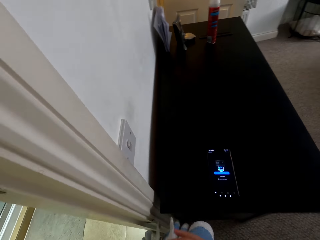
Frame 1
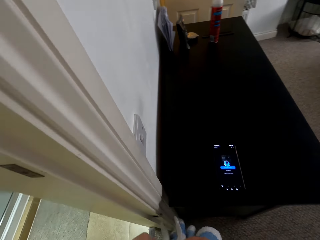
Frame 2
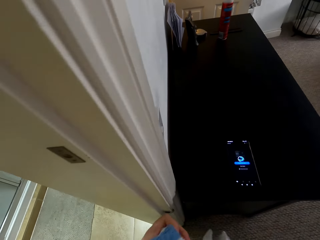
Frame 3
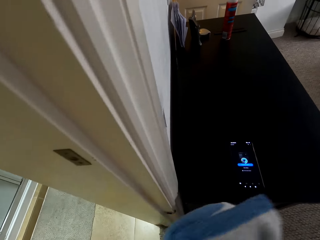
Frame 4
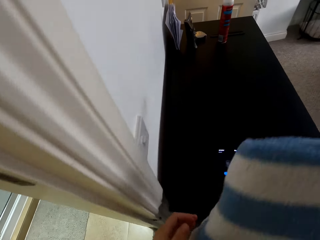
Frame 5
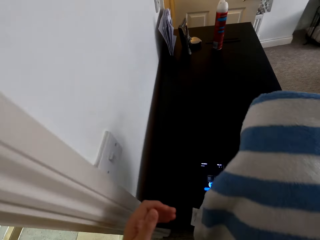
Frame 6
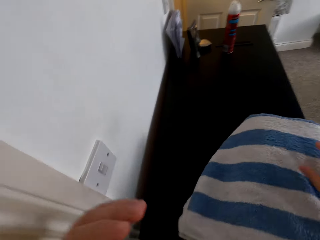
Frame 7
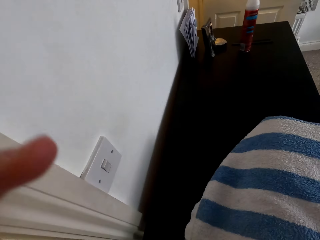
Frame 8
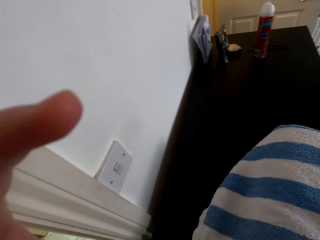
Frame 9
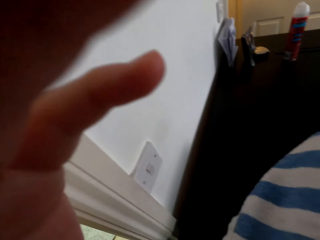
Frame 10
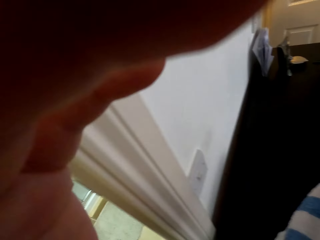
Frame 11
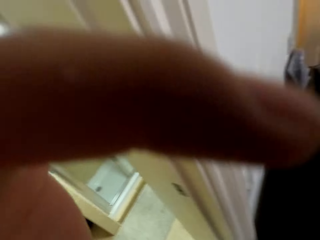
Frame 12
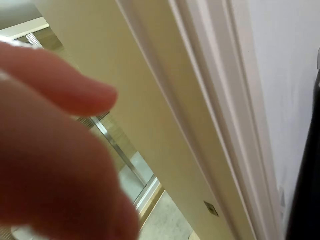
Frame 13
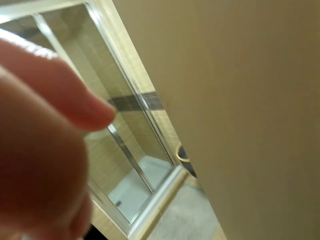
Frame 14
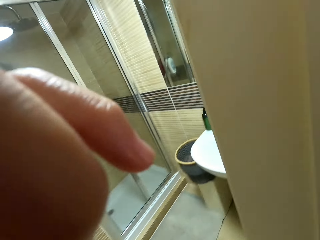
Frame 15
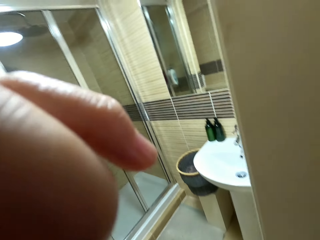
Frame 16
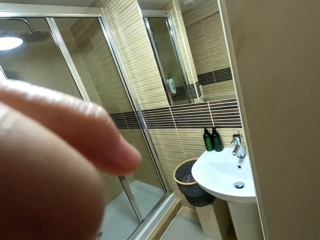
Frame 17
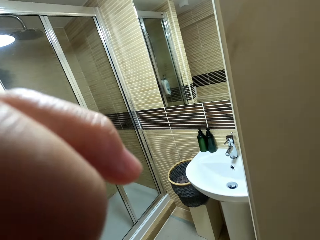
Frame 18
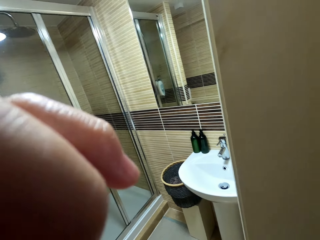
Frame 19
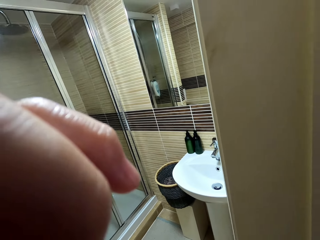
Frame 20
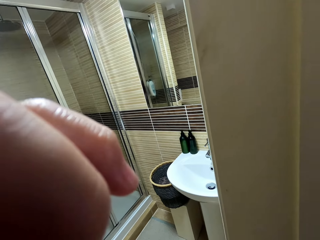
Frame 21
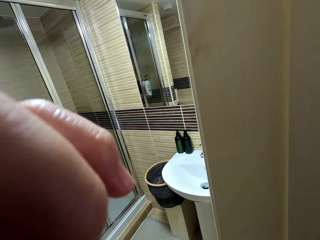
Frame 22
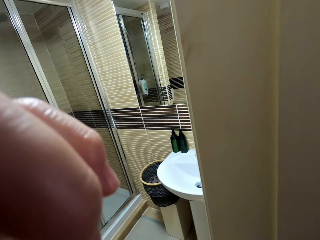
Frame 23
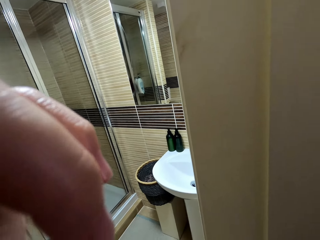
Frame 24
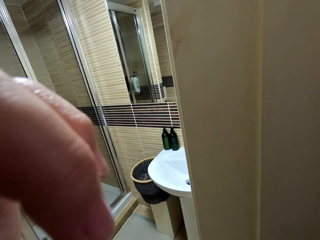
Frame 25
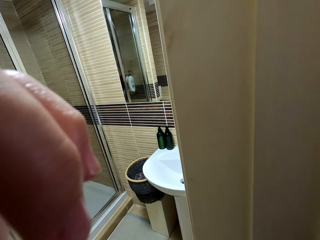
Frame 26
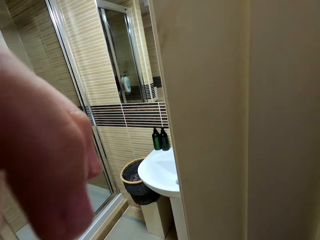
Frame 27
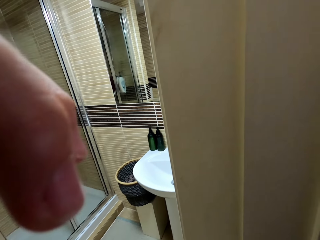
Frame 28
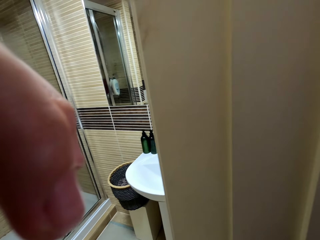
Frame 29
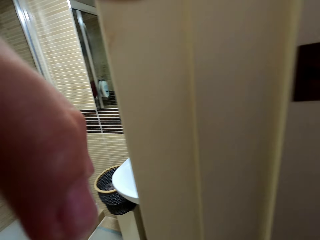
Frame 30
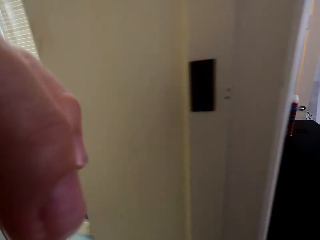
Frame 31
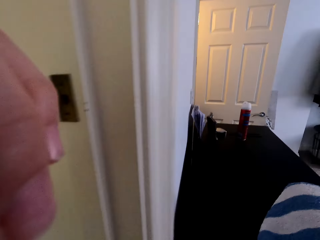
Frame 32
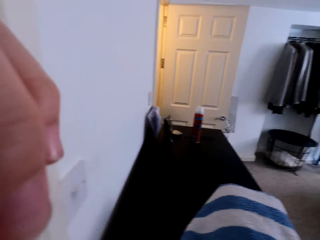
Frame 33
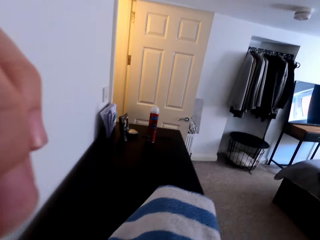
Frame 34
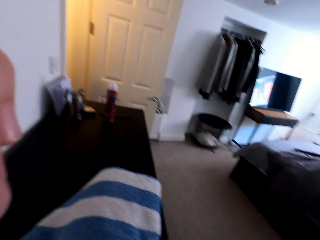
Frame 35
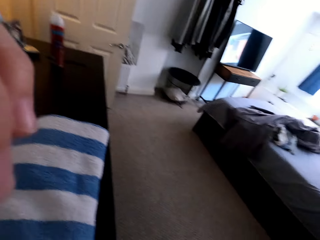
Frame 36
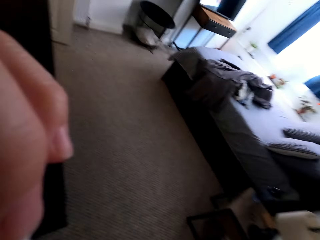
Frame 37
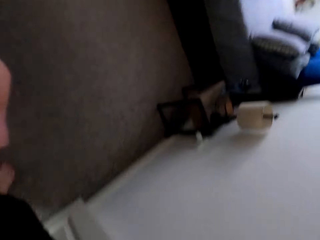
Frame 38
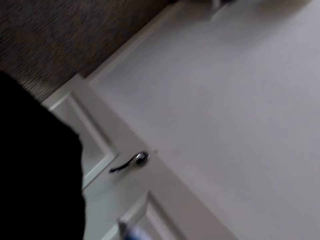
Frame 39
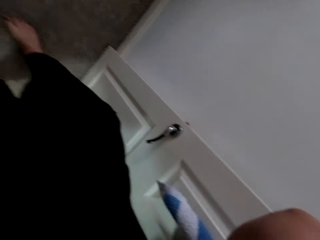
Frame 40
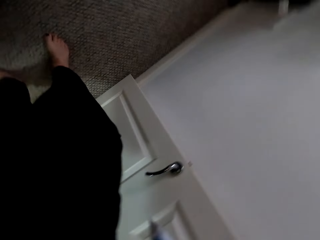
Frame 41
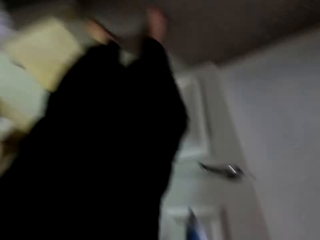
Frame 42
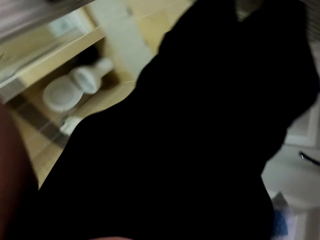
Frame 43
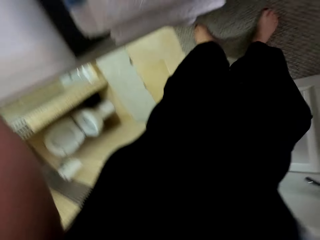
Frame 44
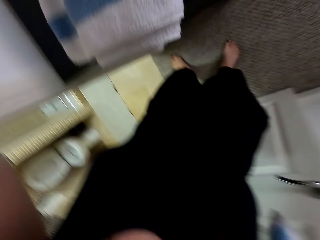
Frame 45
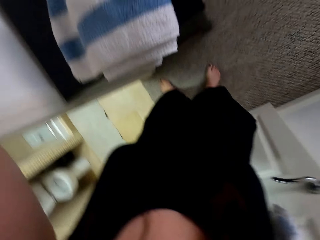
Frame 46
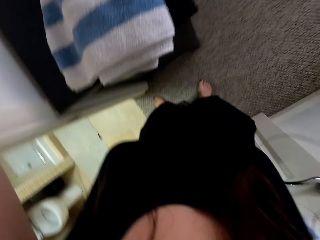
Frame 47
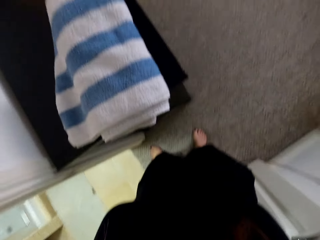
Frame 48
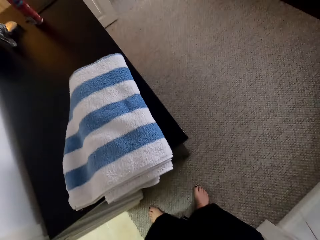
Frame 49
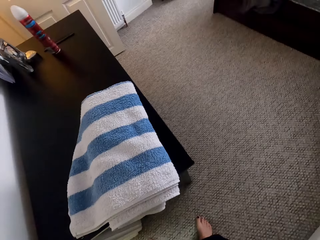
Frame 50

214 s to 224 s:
The camera wearer places the phone on the table. They drop a towel on the table. They hold something. They adjust the camera. They circulate the camera. They walk in the room.

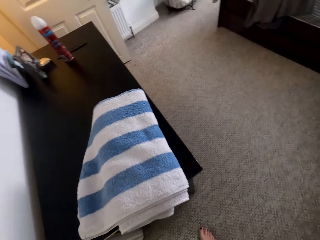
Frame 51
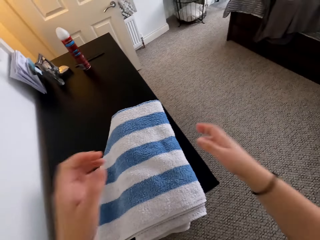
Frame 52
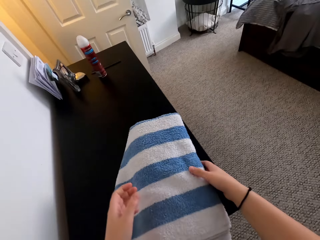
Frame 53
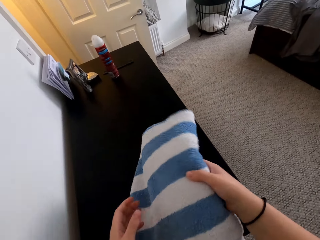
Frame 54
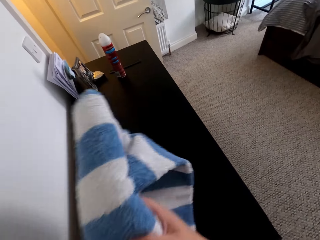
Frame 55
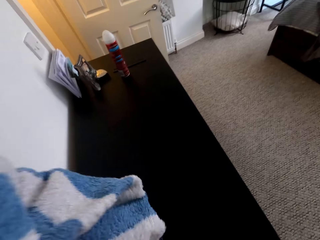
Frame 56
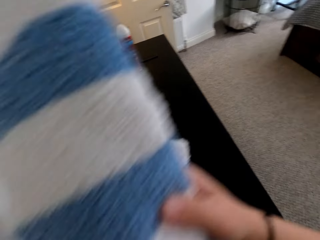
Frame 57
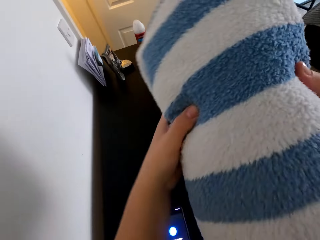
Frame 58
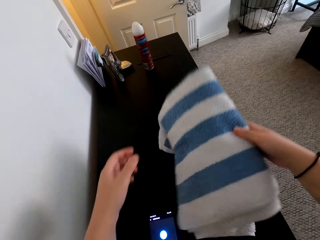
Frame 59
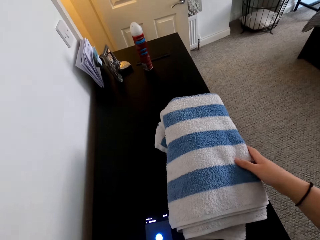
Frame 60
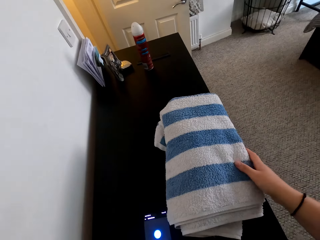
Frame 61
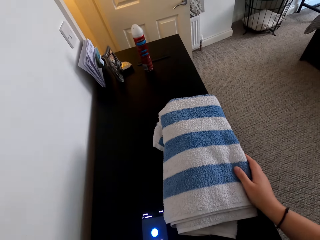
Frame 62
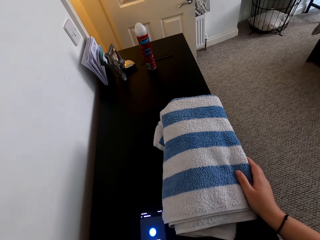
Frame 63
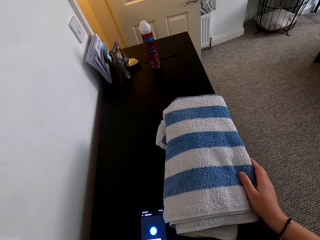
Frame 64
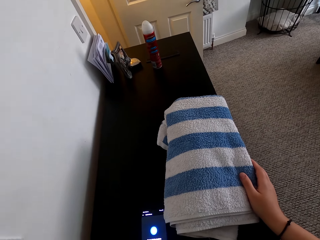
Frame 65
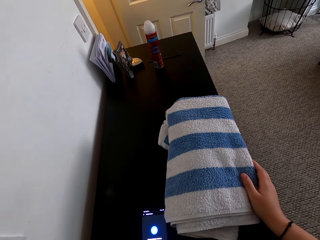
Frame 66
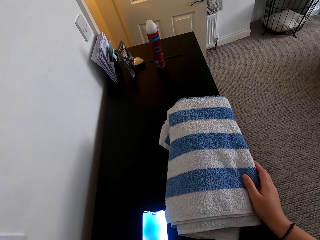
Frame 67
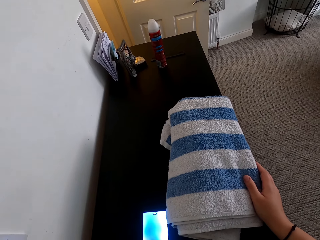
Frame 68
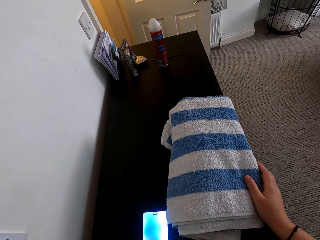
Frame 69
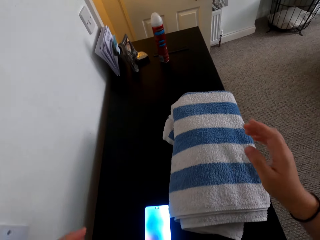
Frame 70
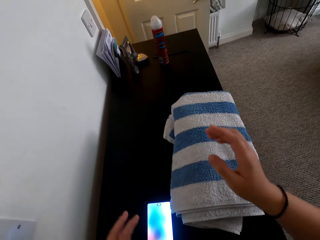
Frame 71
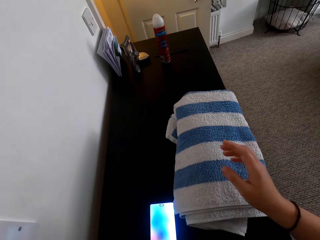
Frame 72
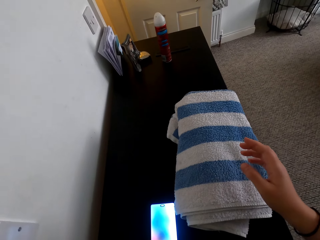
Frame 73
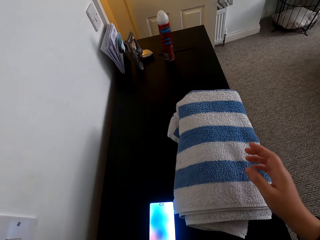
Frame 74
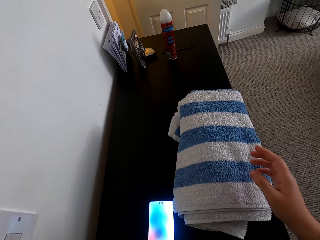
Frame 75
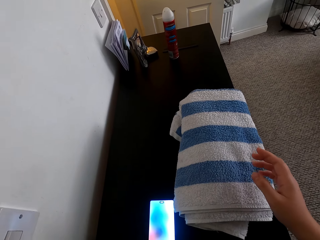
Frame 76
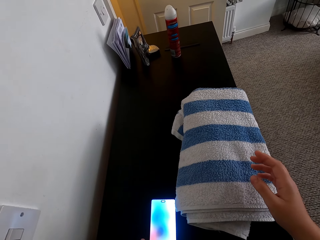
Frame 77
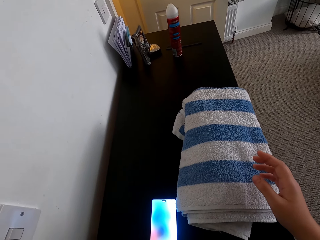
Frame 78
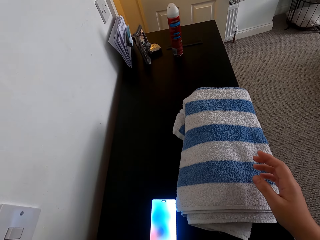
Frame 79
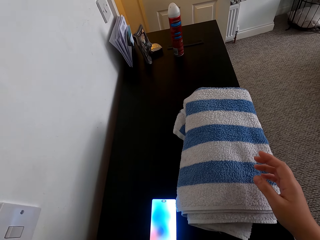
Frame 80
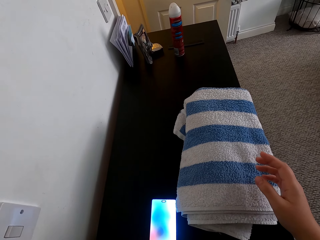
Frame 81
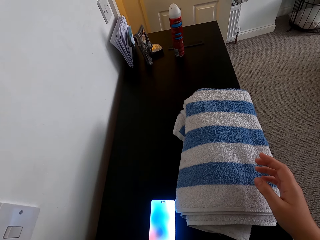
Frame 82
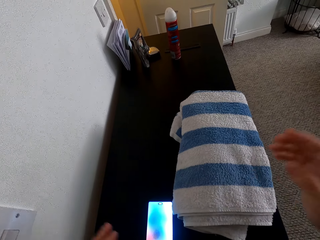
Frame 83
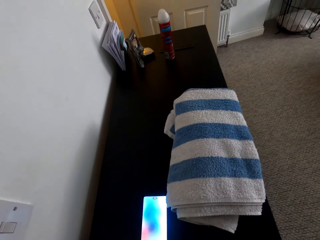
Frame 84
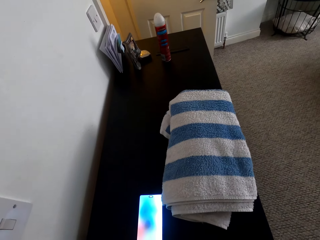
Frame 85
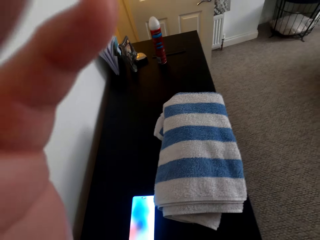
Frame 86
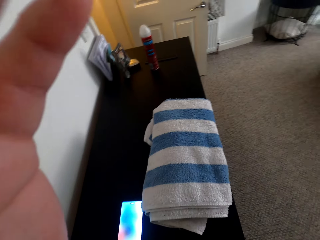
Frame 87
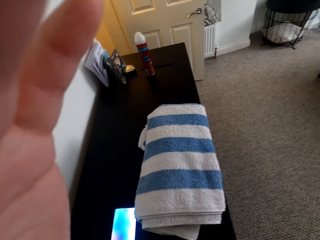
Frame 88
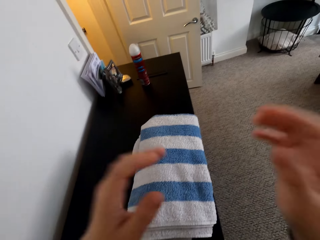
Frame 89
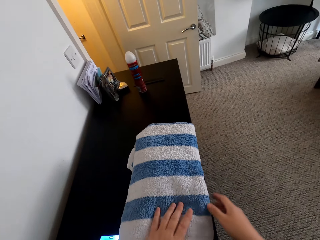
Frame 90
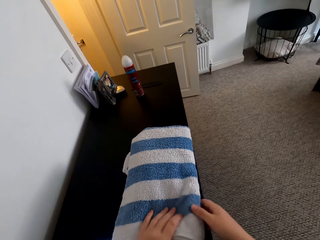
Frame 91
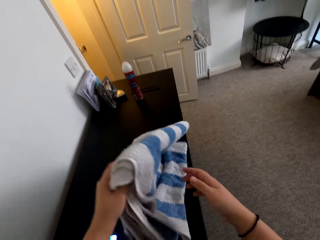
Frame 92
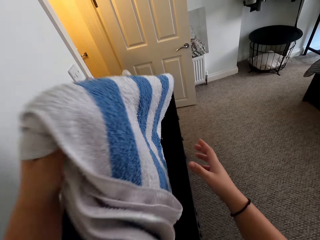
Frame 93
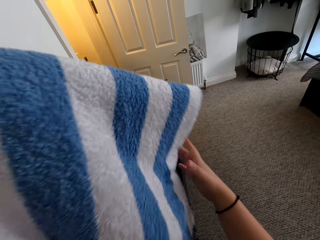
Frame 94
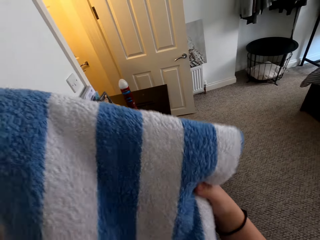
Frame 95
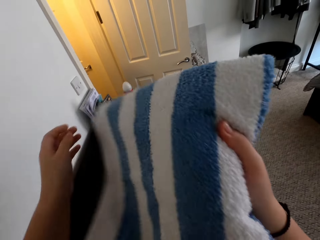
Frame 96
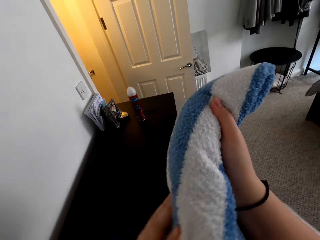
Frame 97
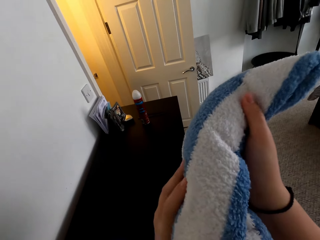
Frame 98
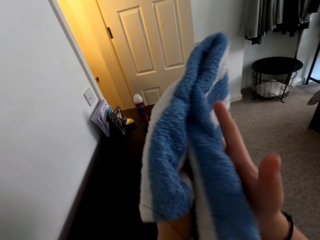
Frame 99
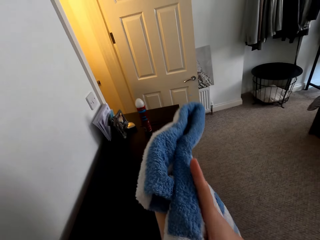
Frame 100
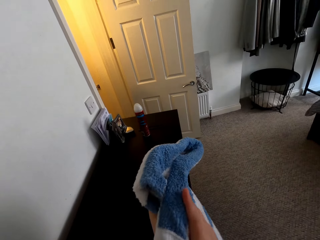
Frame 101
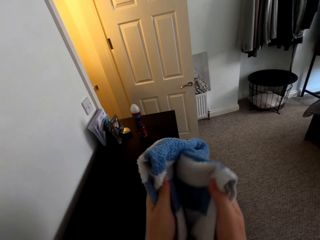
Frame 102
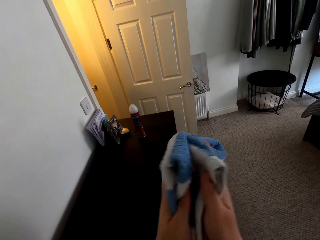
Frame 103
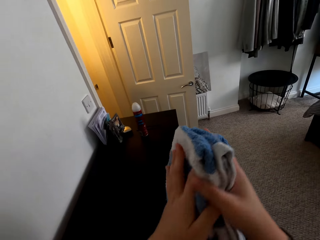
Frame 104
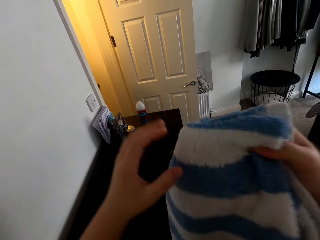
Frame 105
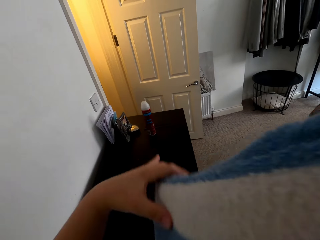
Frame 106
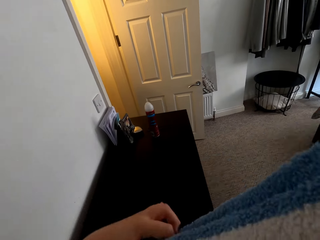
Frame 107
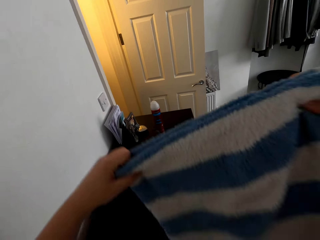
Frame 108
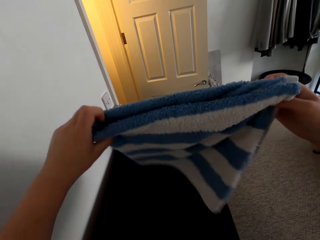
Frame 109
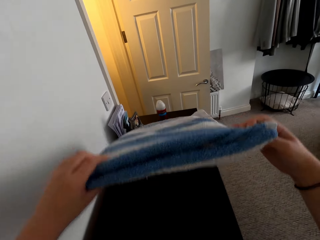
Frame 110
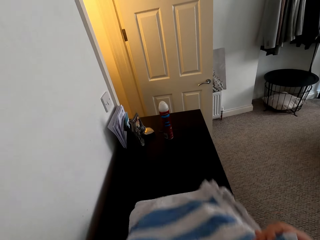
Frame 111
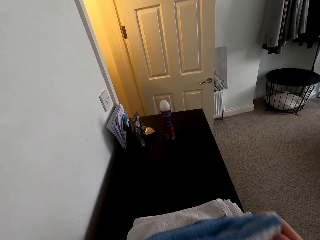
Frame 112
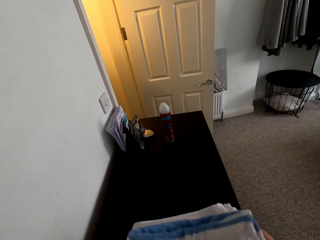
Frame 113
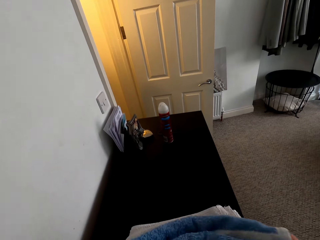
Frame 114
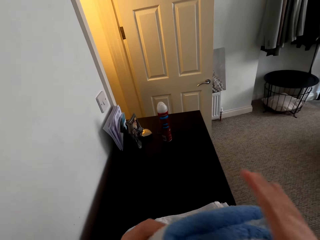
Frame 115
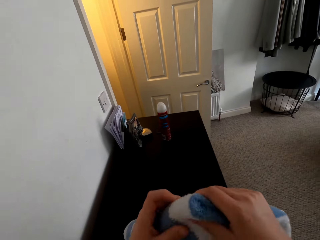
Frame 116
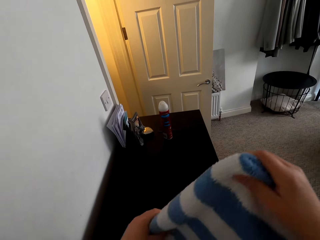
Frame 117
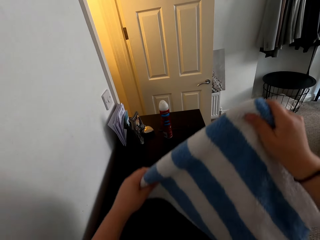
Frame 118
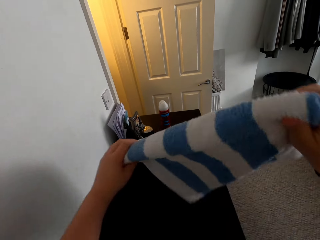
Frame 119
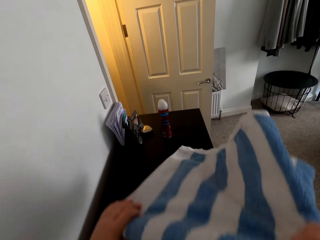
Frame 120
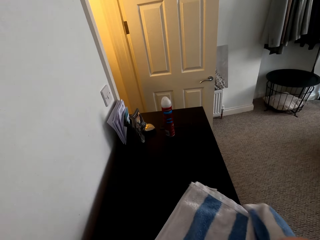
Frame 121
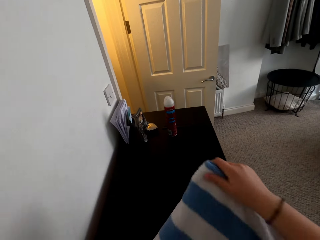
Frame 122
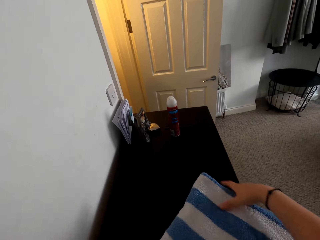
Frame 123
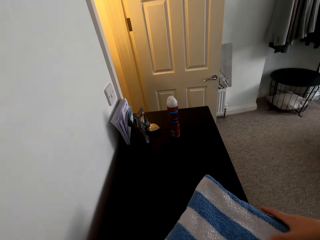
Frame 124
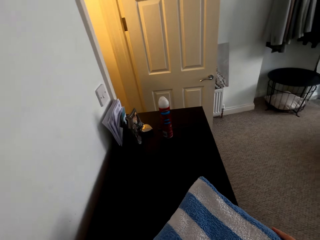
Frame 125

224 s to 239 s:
The camera wearer moves the towel on the table. They pick the towel. They drop the towel on the table. They scroll the phone. They adjust the camera. They hold the camera. They adjust the camera again. They fold the towel on the table.
